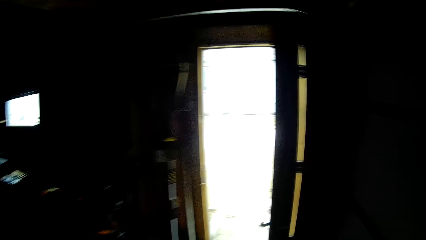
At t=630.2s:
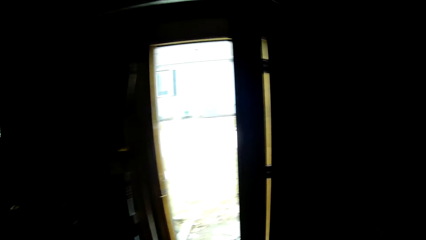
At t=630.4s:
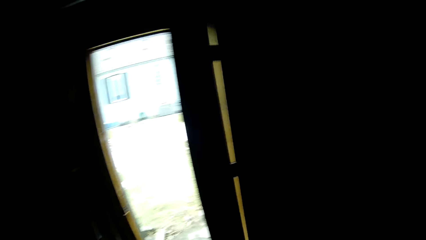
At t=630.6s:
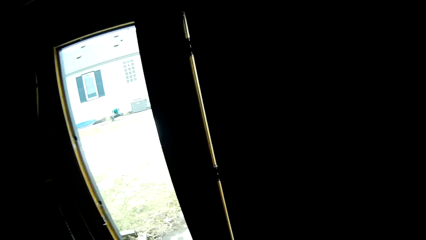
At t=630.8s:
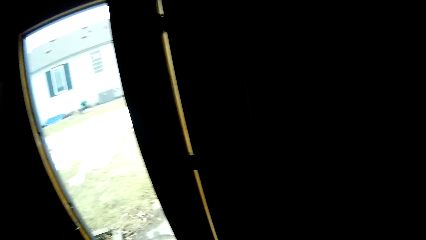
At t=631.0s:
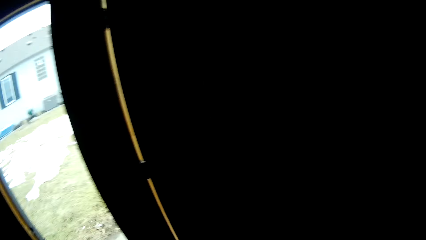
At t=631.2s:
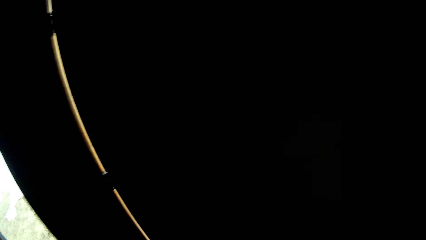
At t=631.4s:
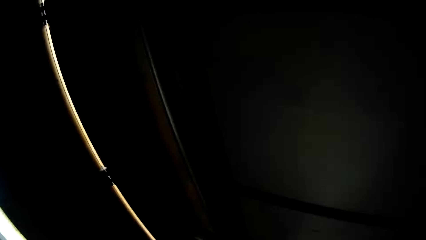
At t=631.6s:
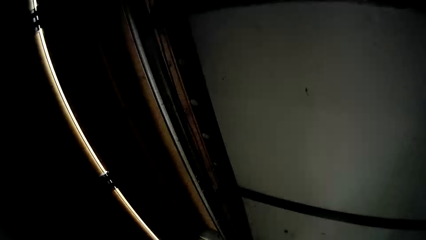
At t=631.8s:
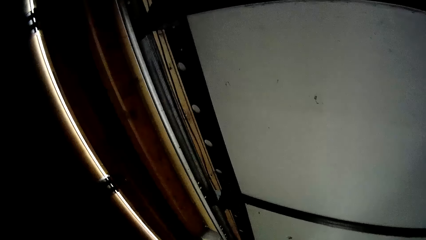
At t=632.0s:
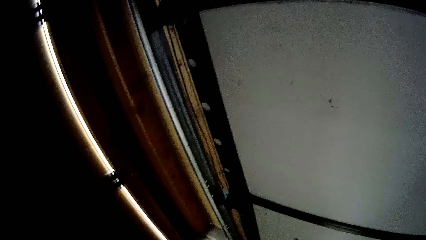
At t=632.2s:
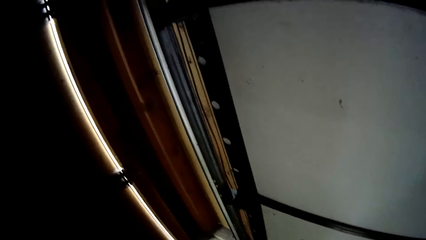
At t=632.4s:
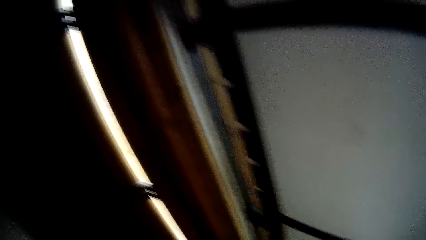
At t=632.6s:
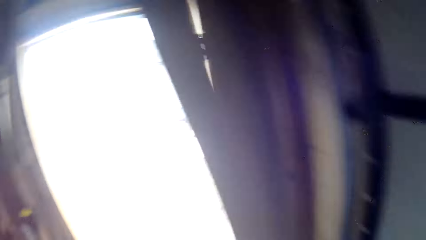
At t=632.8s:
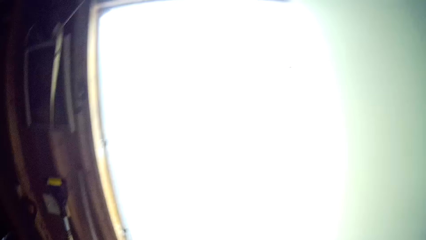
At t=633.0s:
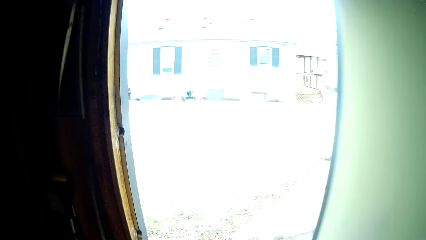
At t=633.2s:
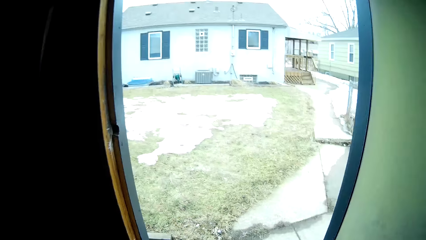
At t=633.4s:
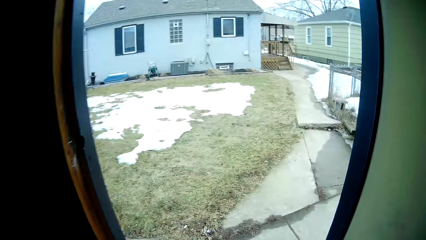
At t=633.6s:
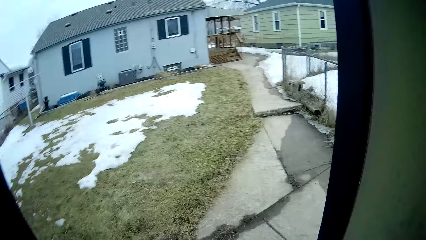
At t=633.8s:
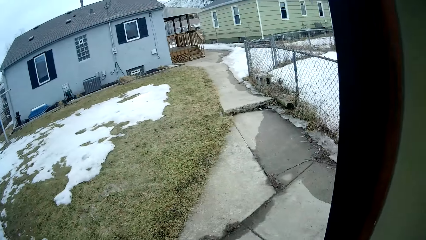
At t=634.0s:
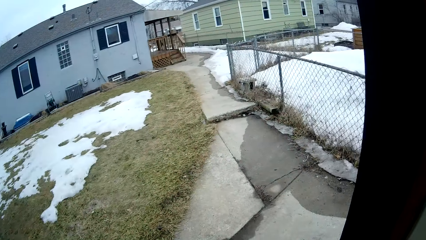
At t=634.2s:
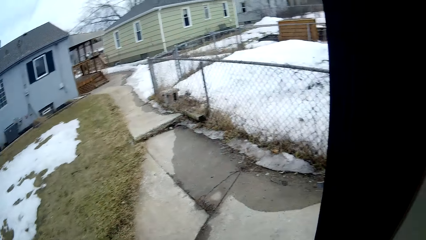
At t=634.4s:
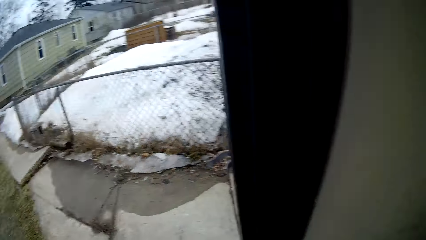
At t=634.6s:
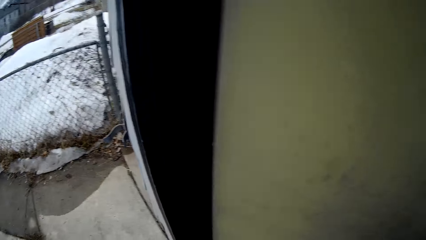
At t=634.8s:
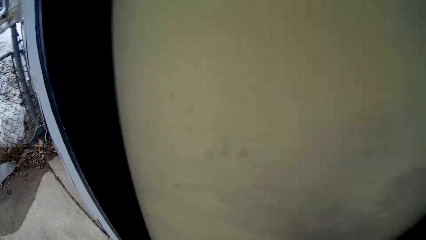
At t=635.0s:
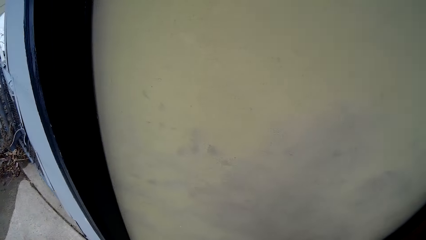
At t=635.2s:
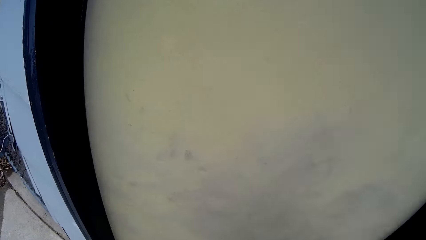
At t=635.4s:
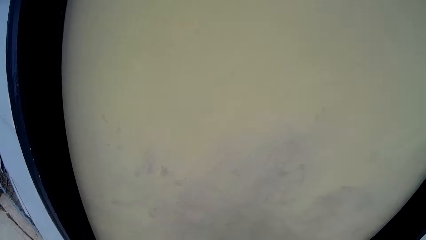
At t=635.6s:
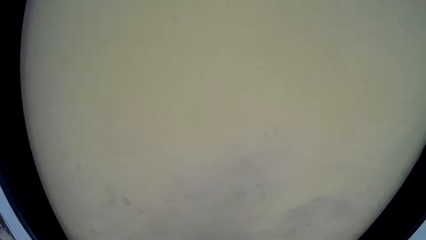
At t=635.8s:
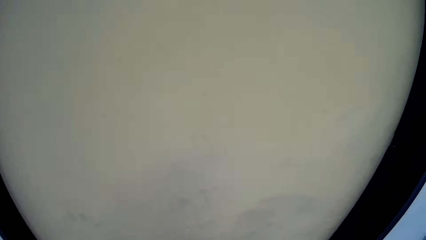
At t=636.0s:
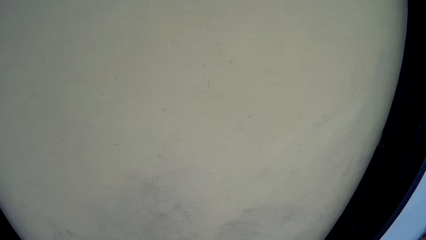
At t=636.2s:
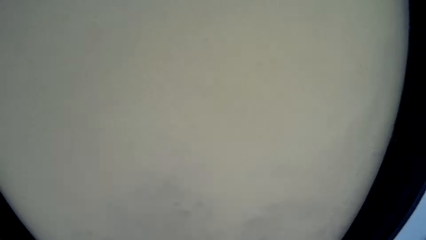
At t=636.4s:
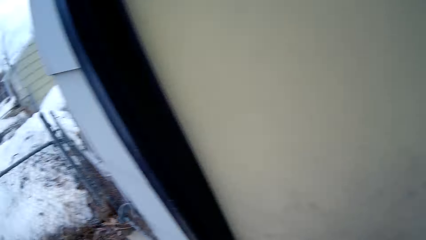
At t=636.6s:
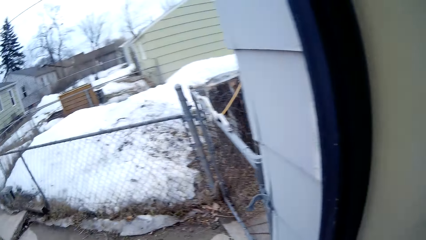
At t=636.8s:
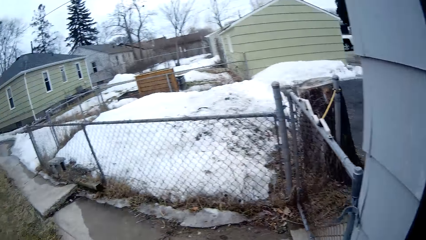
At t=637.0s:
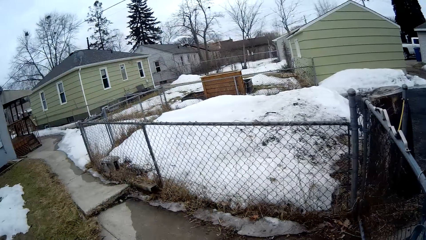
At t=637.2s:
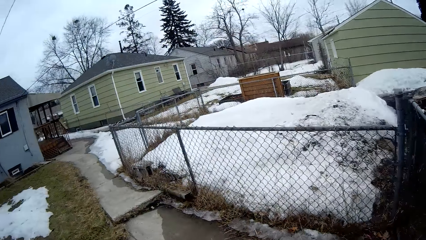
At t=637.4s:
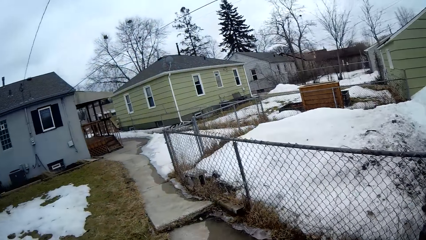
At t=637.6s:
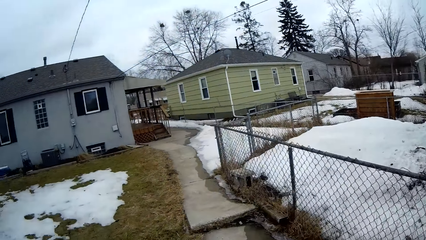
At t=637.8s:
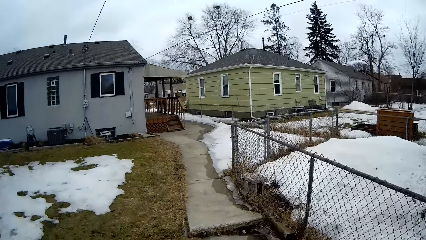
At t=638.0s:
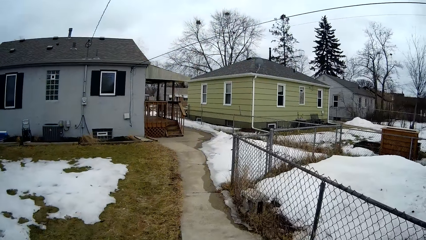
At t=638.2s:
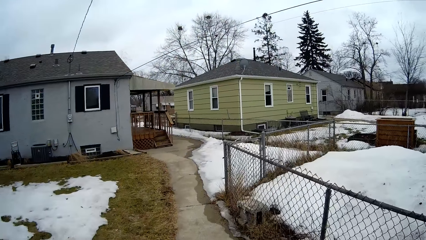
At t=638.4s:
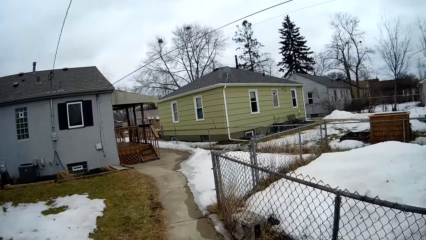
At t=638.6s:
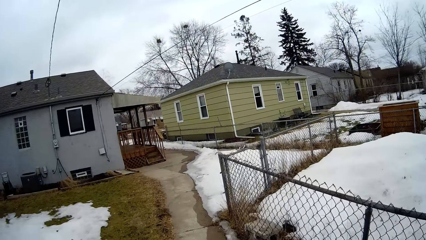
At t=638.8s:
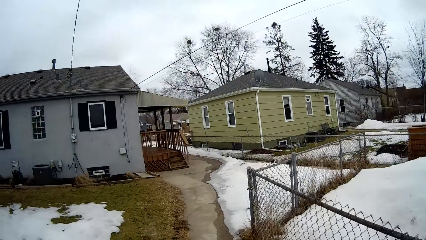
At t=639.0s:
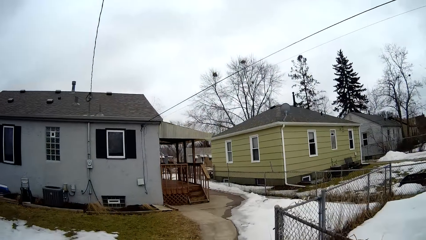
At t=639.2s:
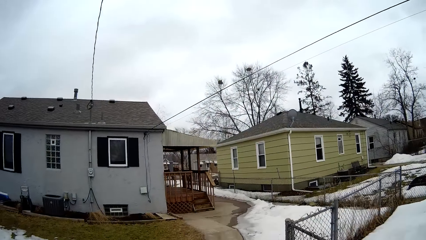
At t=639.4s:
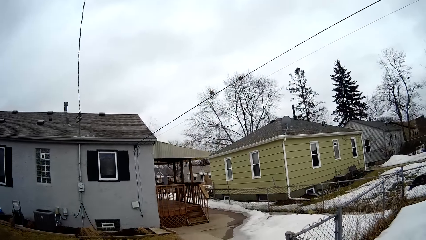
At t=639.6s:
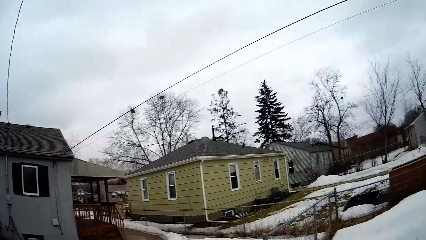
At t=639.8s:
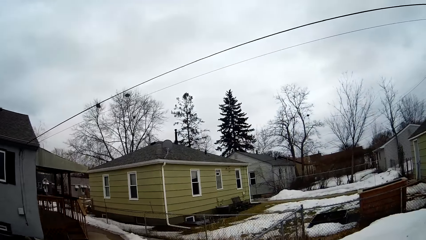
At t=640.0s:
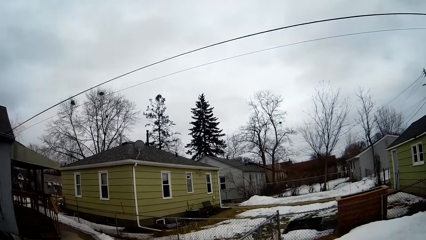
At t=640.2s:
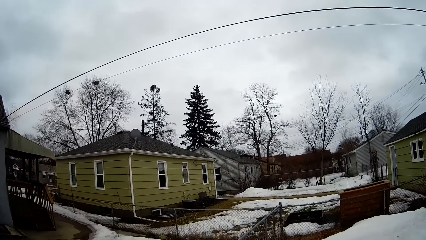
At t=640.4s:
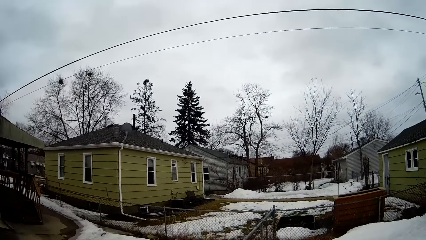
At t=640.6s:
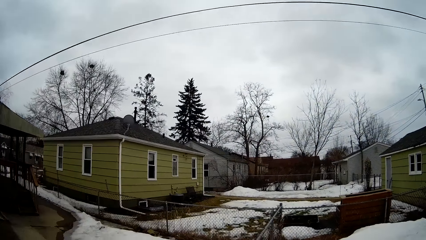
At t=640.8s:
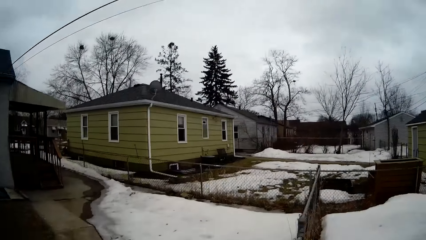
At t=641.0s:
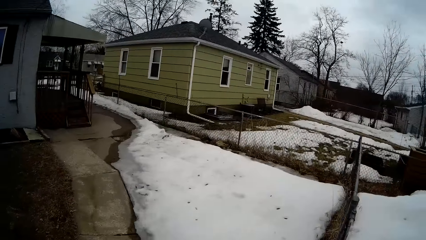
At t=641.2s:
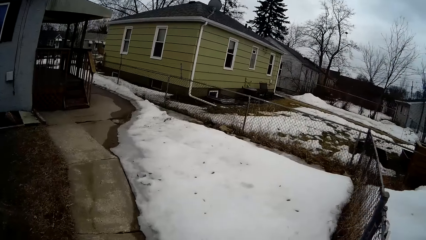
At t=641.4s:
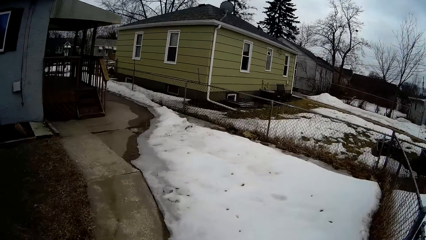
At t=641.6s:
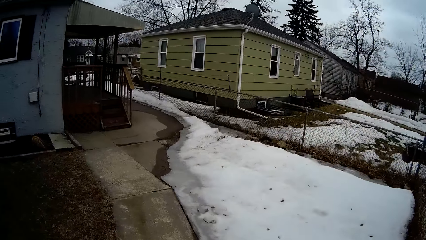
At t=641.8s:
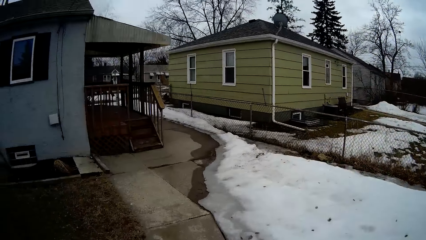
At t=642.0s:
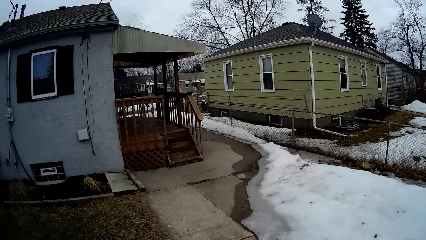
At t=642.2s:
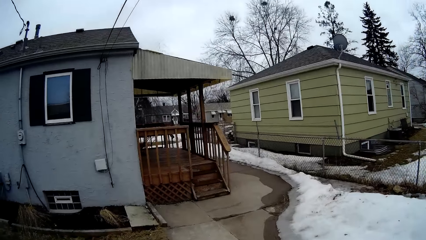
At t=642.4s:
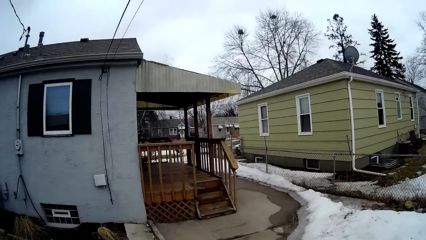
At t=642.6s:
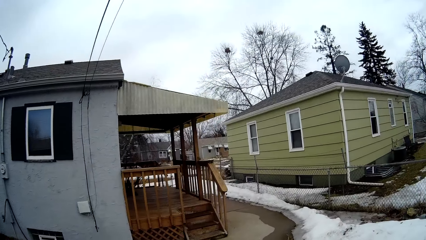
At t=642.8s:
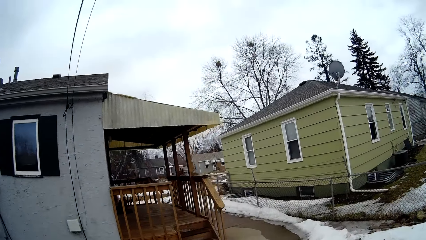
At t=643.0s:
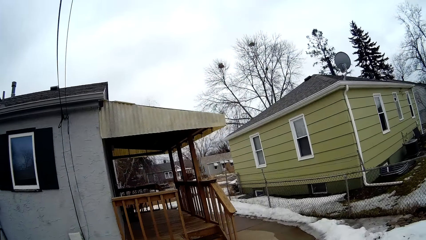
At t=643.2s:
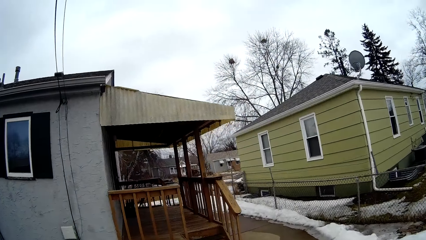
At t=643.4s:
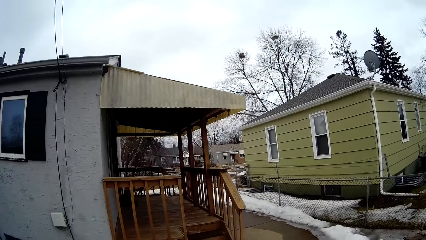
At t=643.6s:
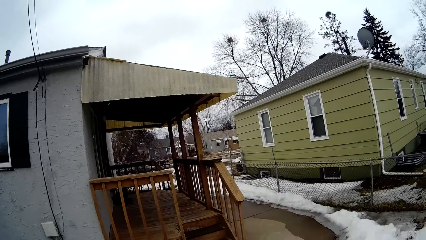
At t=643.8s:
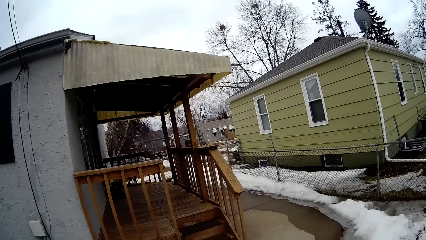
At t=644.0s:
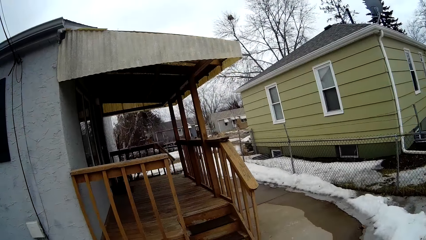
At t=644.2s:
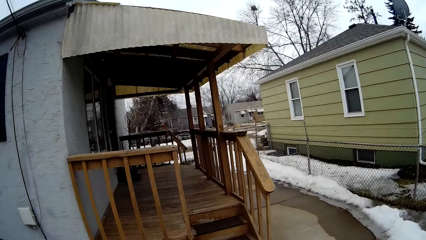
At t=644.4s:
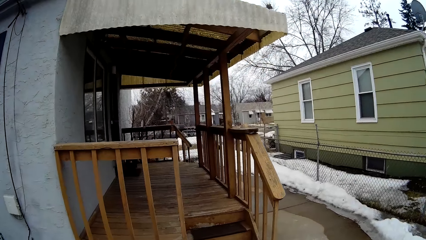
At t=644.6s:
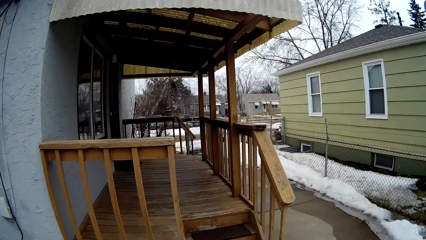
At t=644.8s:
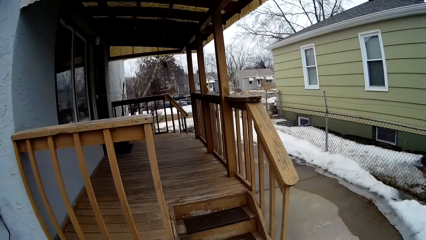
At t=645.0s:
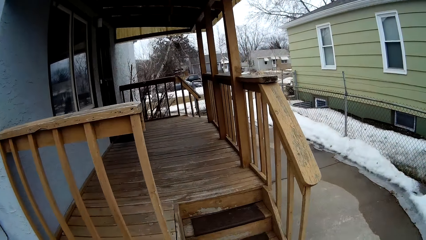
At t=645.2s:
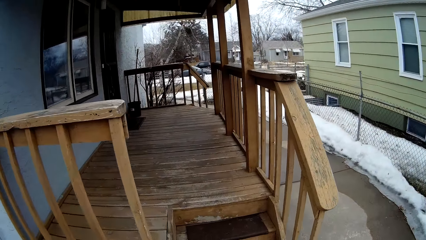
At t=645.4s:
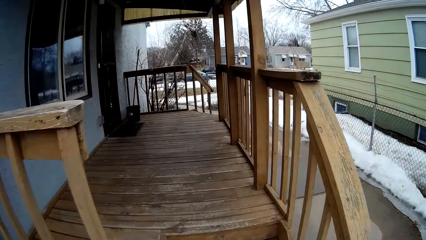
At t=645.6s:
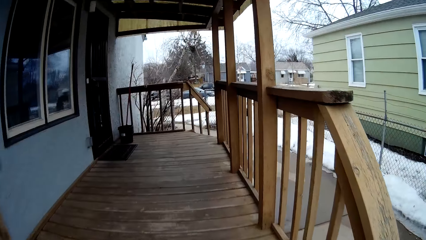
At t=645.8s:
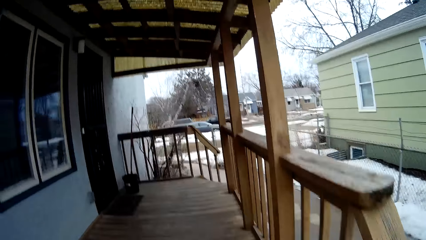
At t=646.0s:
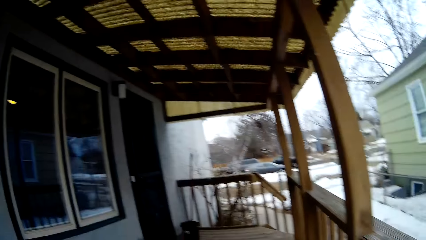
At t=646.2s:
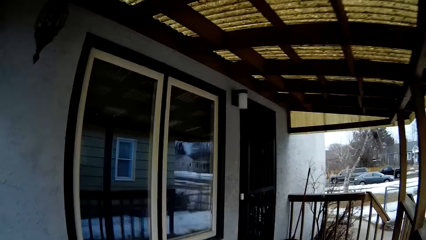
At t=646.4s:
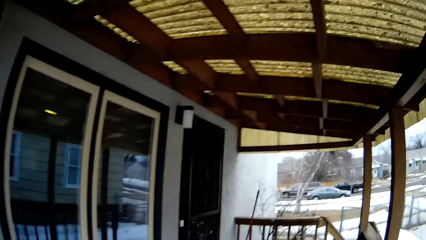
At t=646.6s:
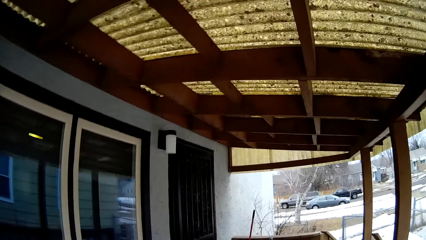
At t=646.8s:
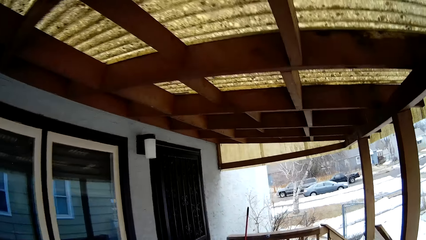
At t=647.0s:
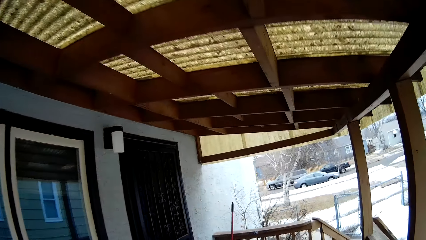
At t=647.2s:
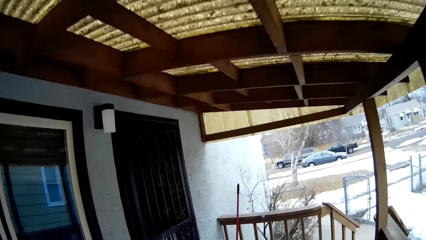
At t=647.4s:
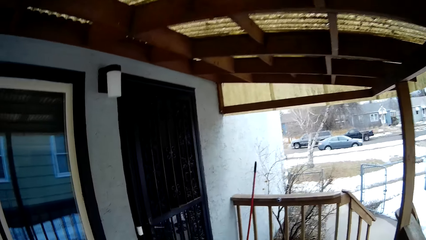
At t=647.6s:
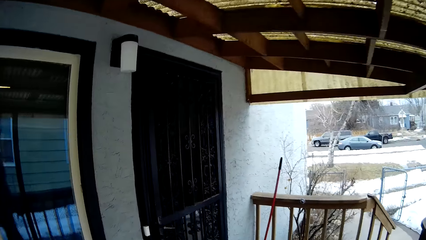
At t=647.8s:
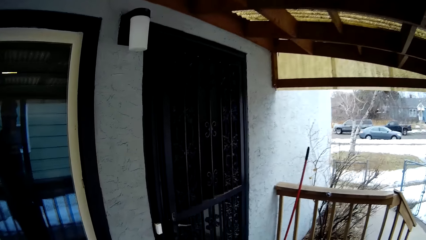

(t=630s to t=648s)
The camera wearer looks behind a garage door. They close the garage door. They walk towards the house. They climb up a set of stairs.
